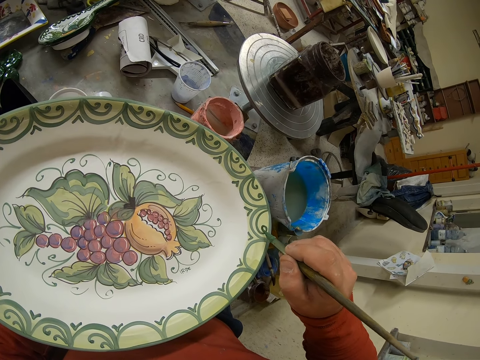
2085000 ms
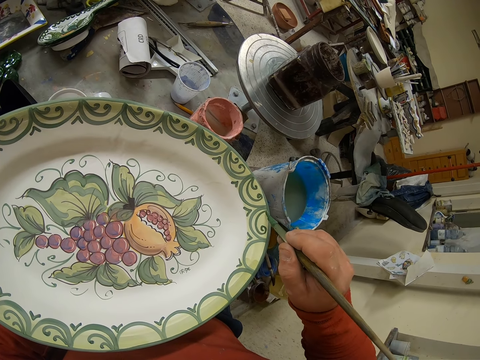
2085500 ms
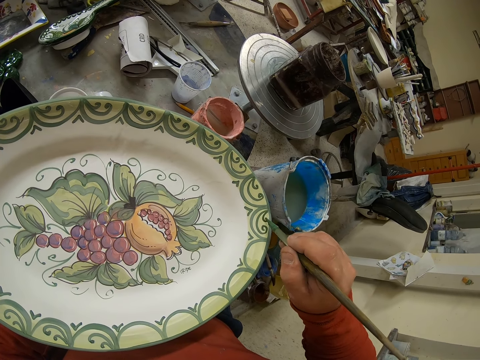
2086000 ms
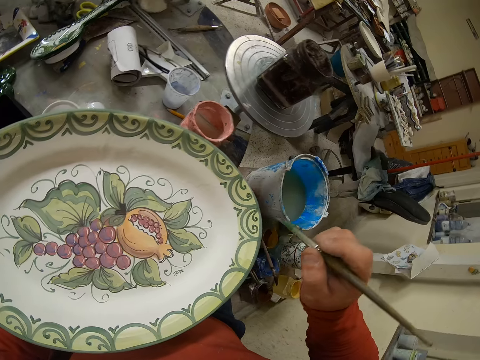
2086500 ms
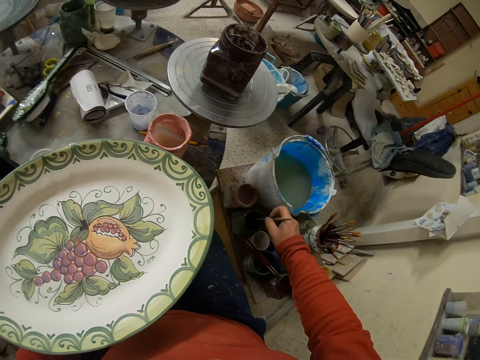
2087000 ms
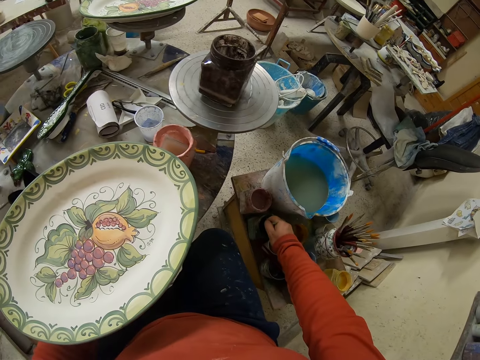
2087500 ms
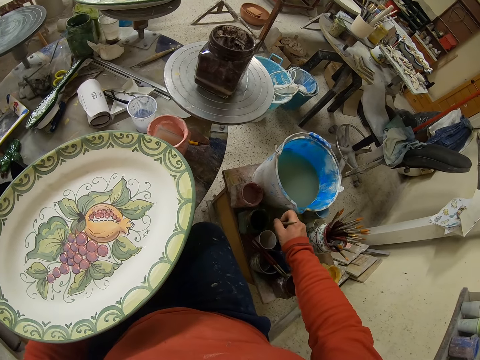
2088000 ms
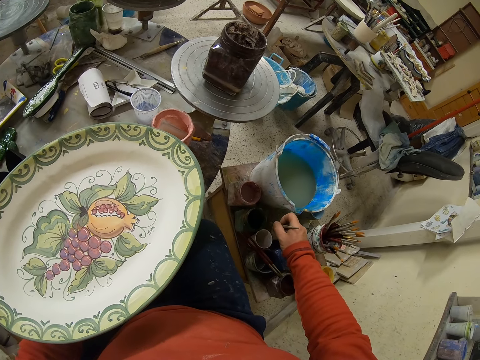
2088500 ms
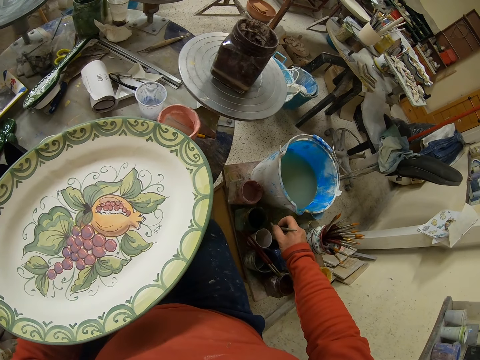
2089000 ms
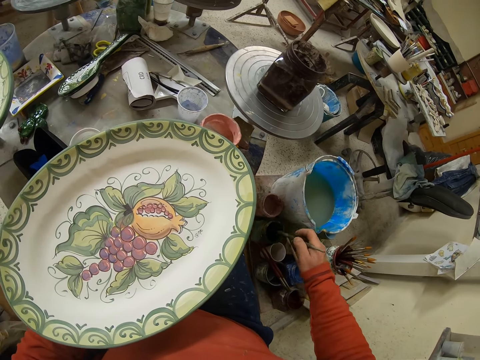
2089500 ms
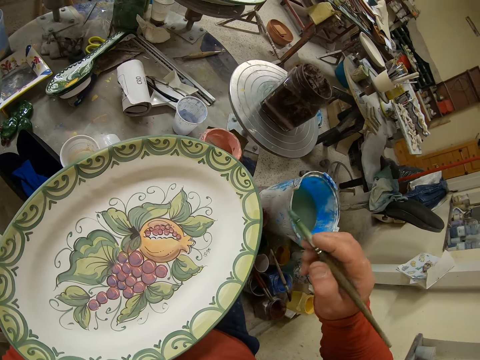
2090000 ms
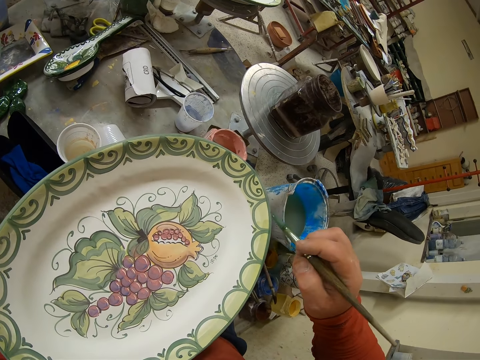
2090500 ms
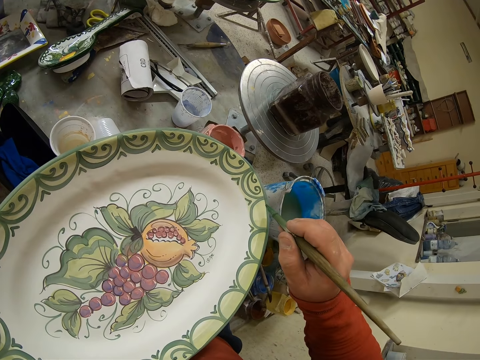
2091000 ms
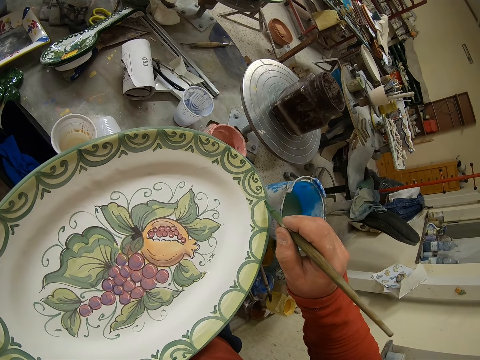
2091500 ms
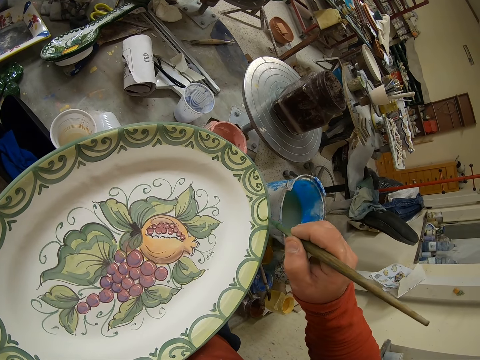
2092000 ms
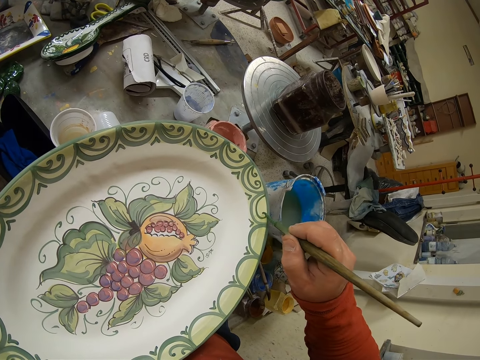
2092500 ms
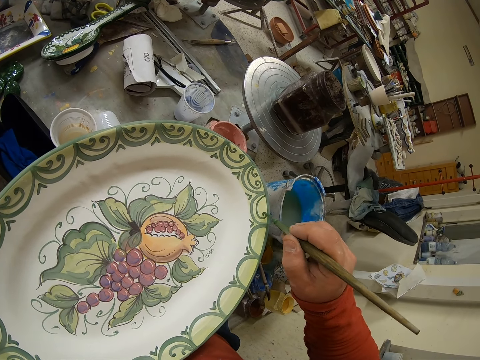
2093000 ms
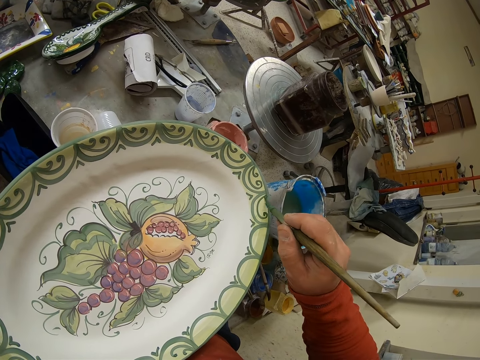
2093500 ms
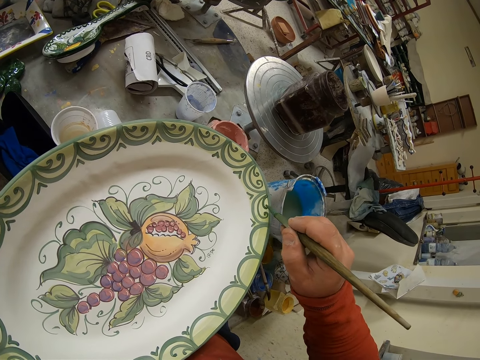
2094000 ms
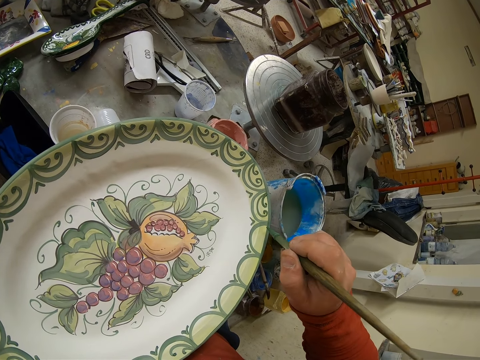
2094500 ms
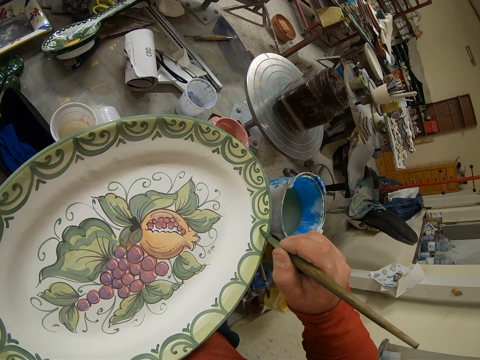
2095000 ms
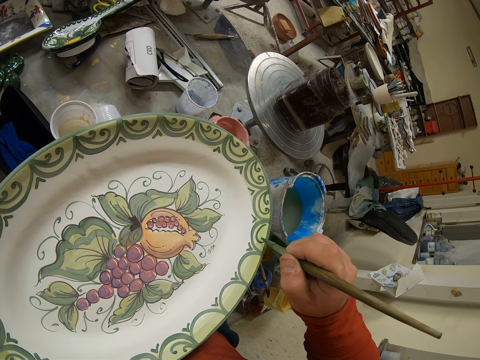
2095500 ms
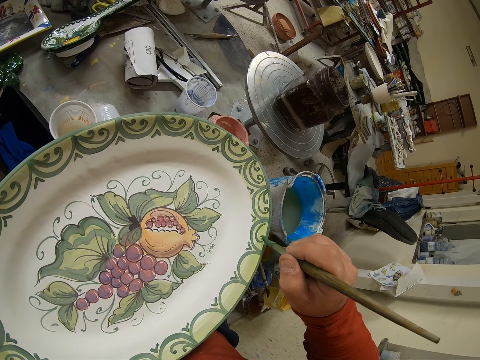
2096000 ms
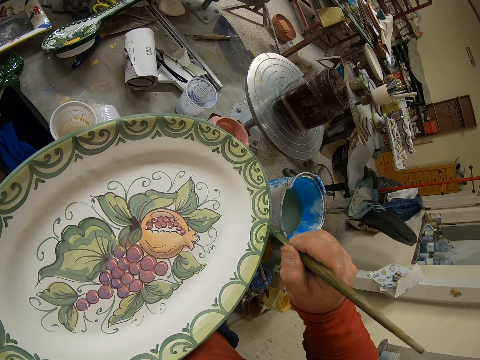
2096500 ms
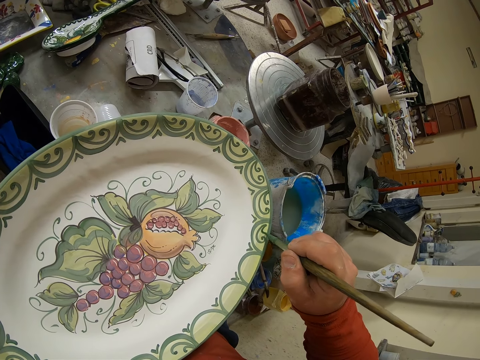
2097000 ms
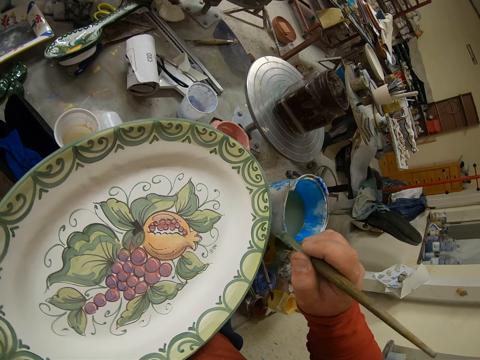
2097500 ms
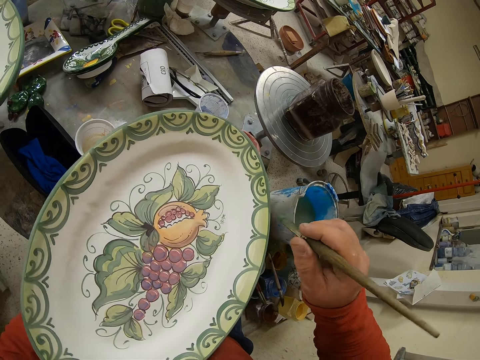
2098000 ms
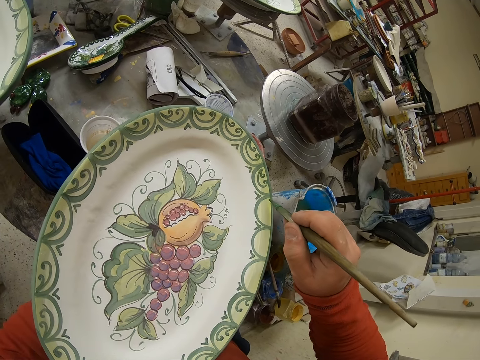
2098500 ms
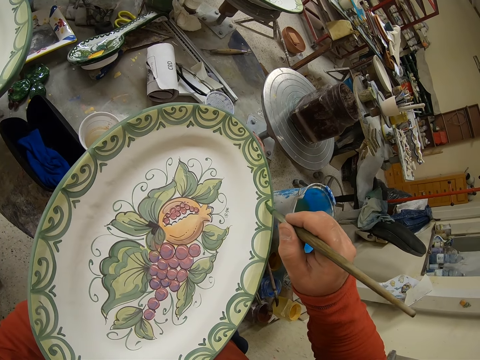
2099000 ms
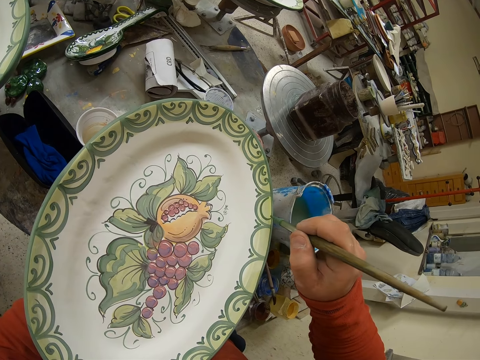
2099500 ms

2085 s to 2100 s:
The camera wearer dips the brush in the paint. They paint the tray.

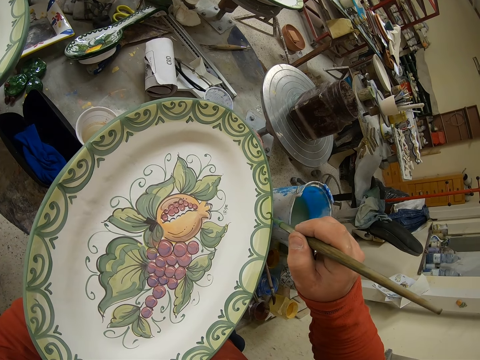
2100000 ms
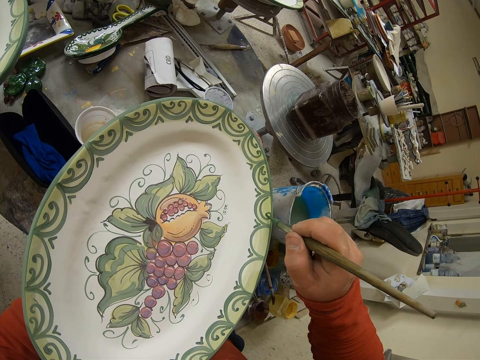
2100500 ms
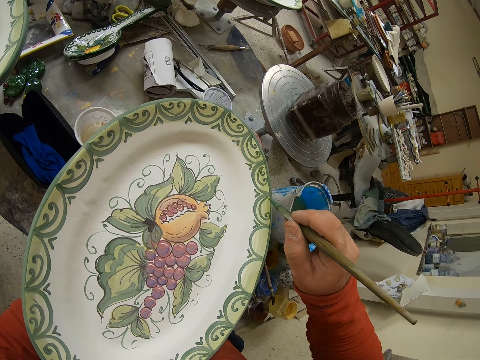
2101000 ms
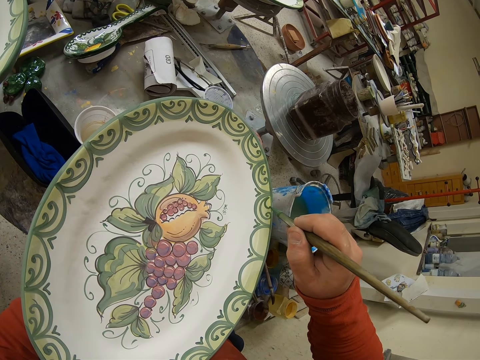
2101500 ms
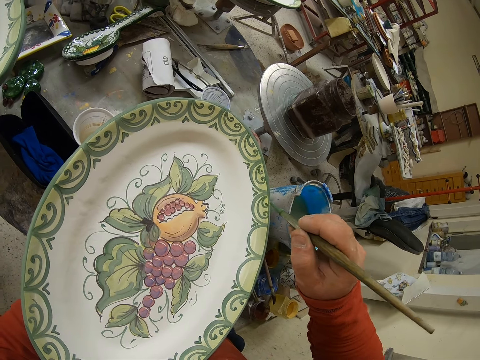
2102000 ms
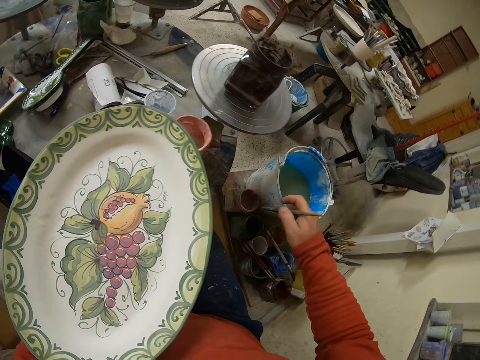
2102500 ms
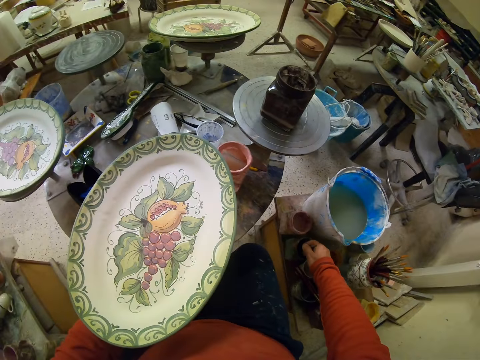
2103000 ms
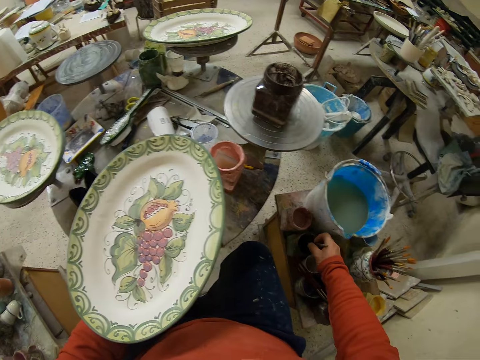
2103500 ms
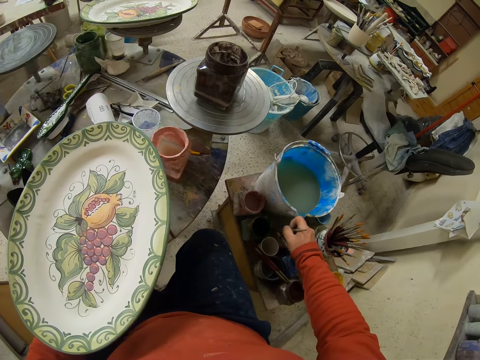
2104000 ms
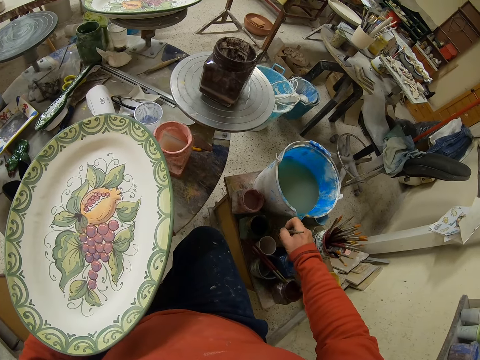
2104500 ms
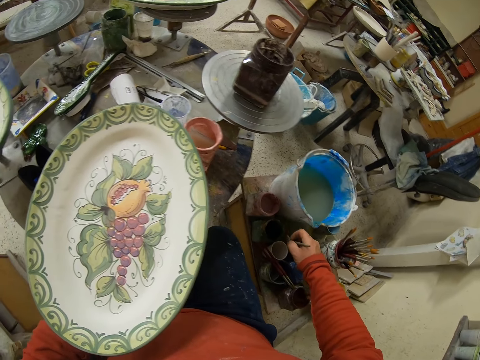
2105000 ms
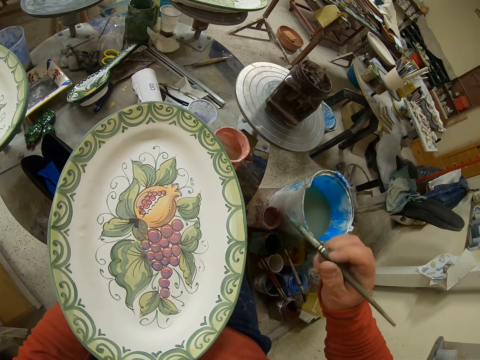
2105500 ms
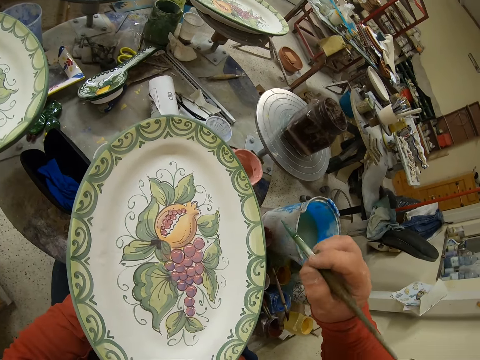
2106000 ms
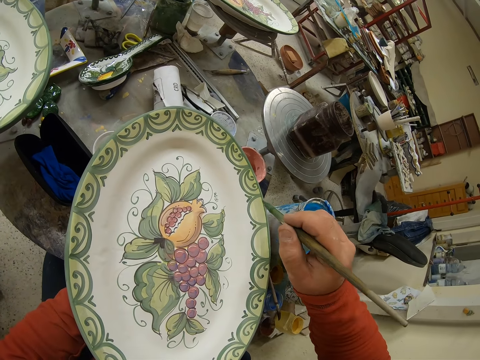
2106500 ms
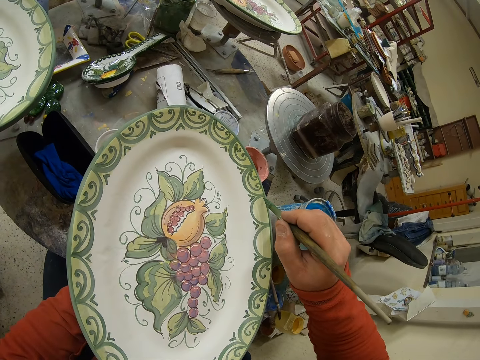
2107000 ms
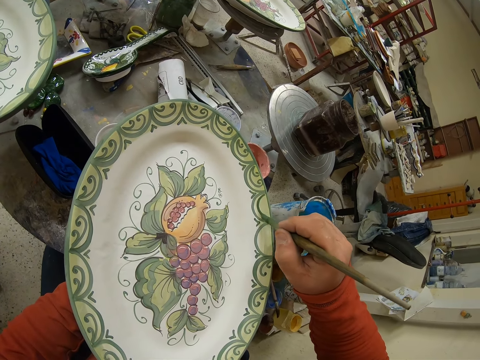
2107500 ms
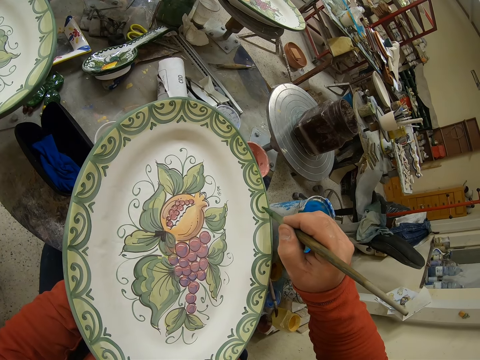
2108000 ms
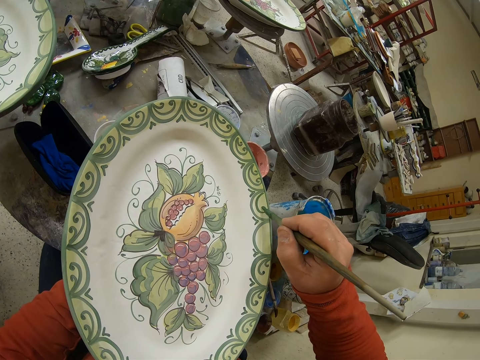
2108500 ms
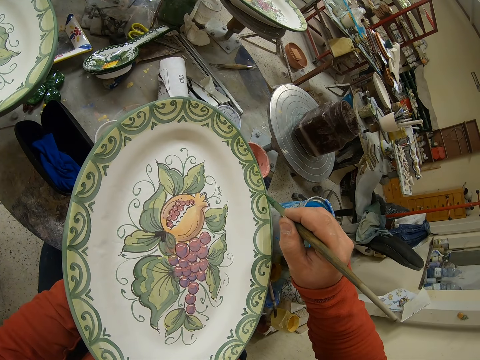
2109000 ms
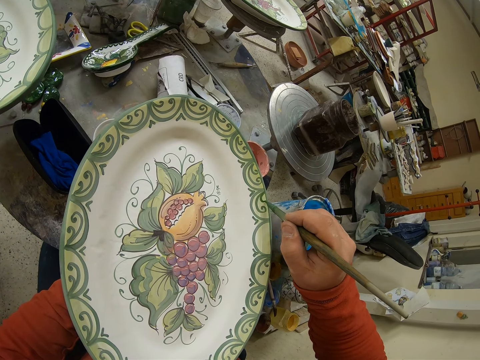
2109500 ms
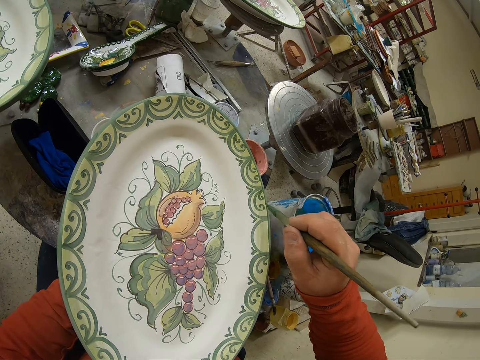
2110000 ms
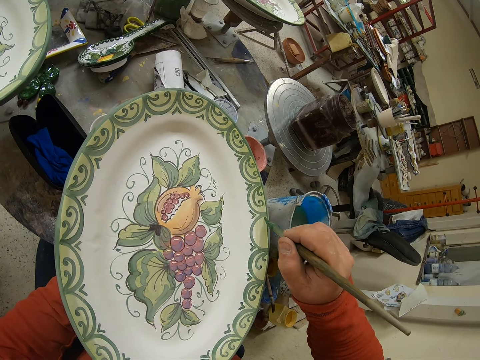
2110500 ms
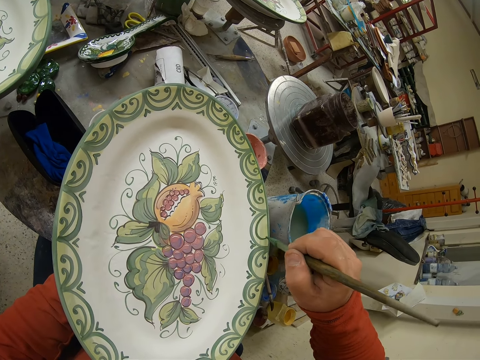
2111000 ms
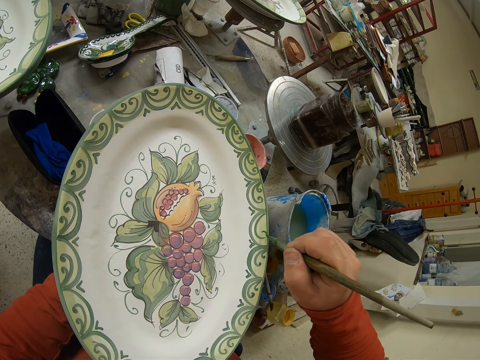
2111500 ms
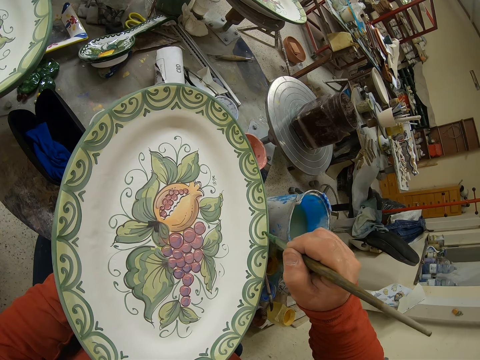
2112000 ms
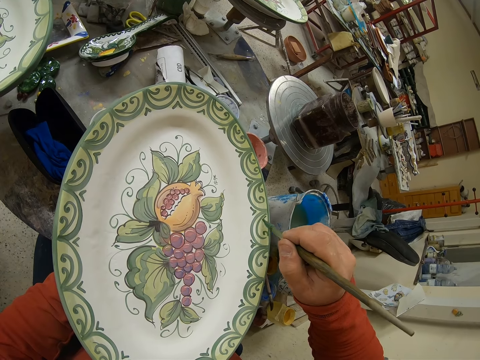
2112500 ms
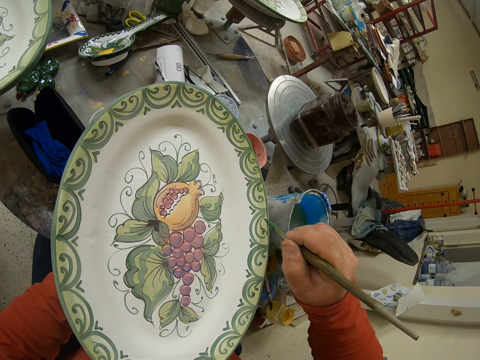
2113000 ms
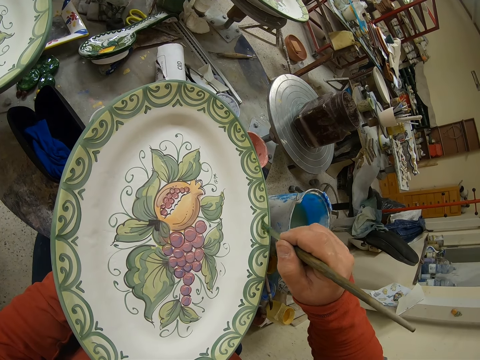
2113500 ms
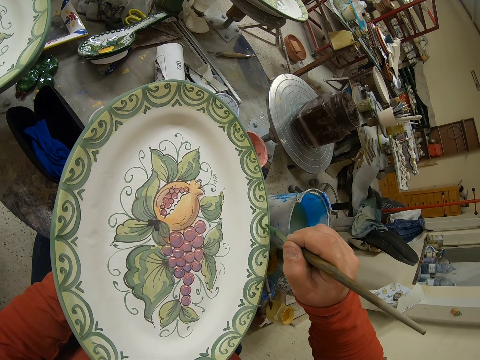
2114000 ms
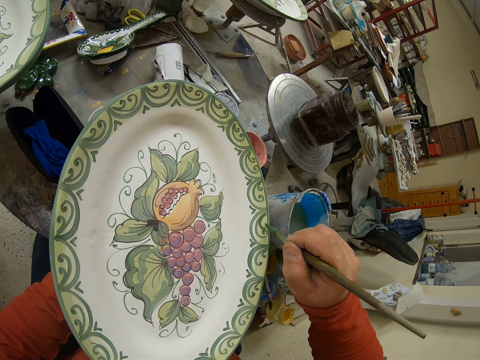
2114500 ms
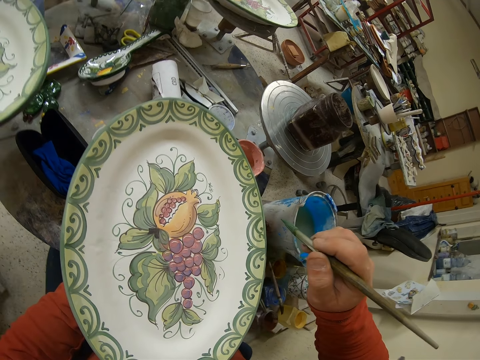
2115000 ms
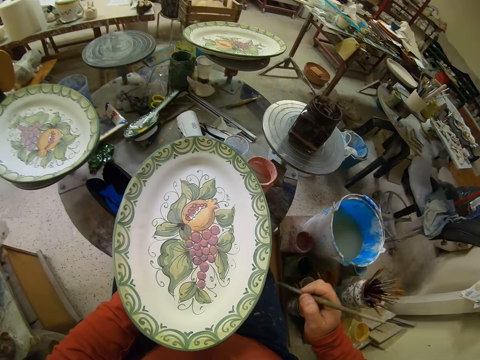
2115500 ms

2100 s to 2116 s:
The camera wearer dips the brush in the paint. They paint the tray.
